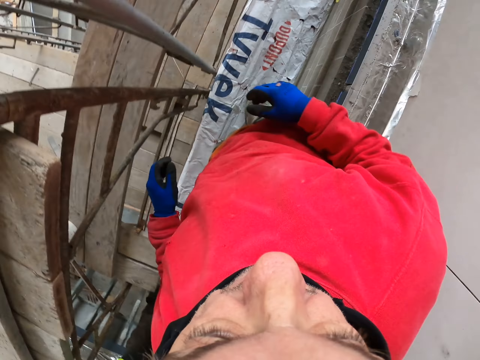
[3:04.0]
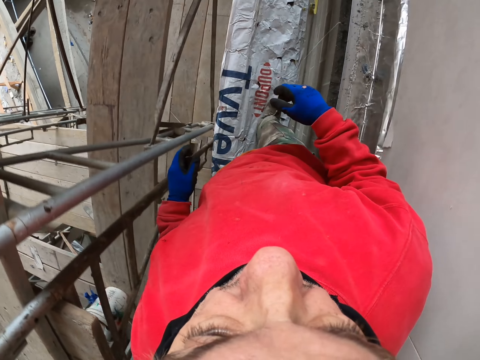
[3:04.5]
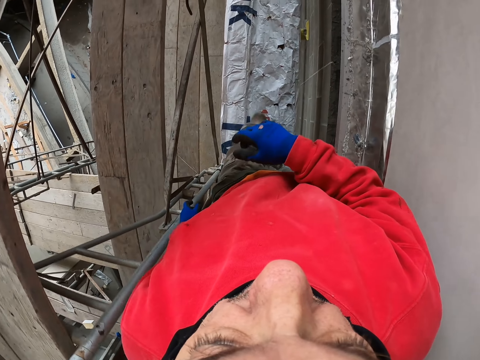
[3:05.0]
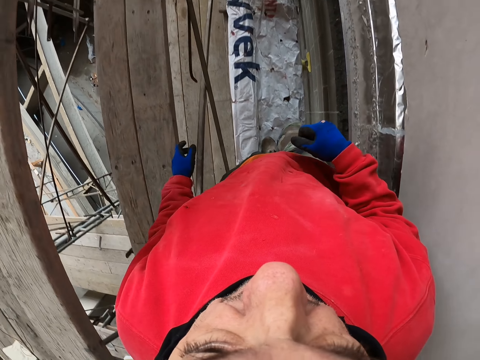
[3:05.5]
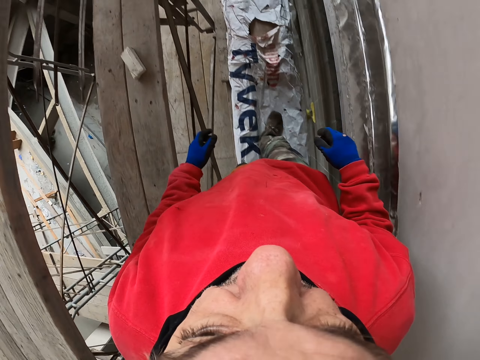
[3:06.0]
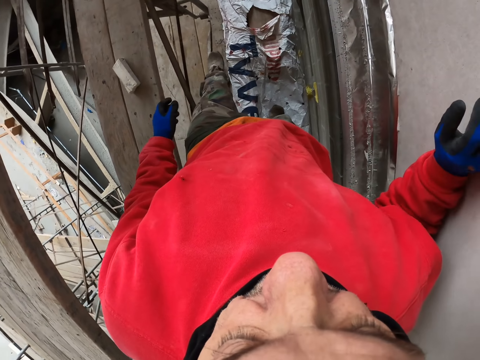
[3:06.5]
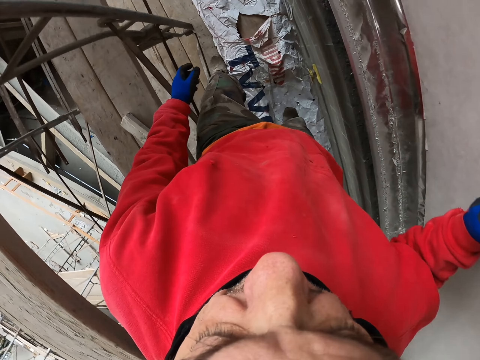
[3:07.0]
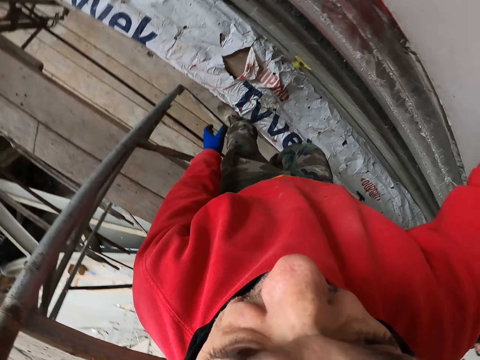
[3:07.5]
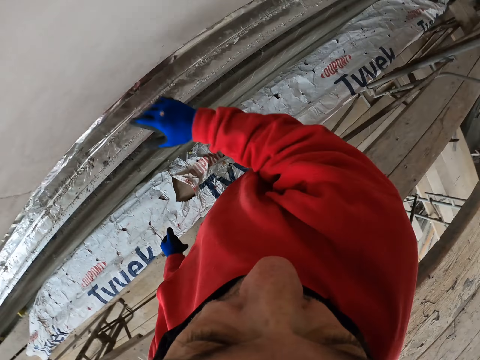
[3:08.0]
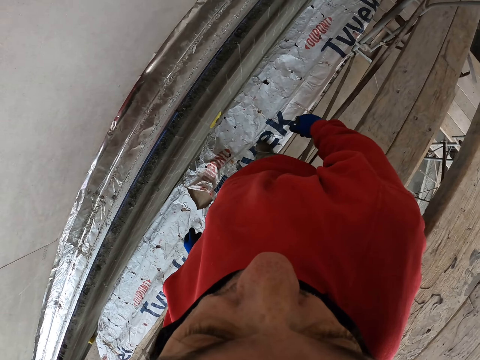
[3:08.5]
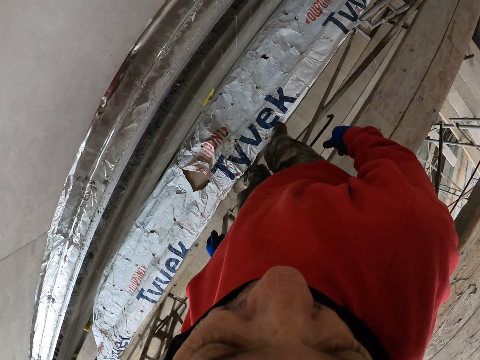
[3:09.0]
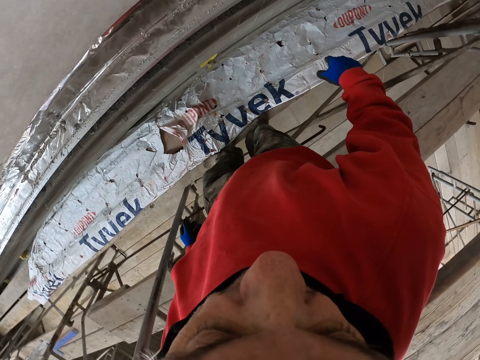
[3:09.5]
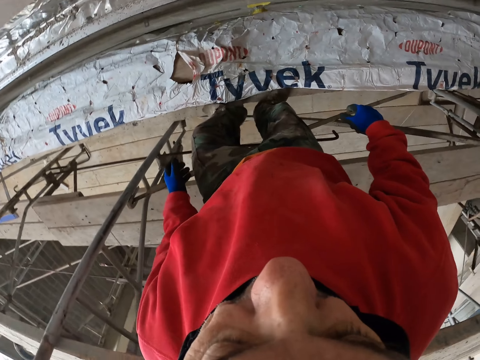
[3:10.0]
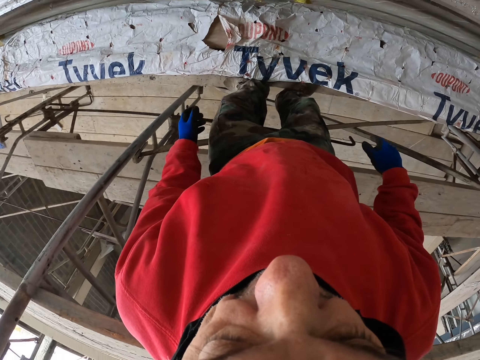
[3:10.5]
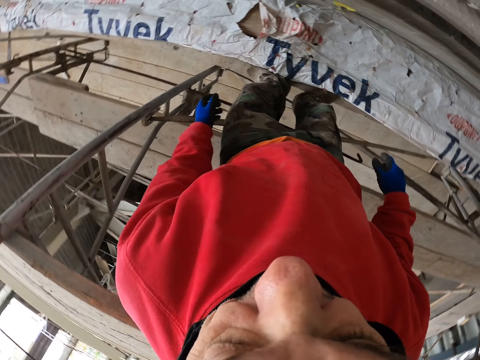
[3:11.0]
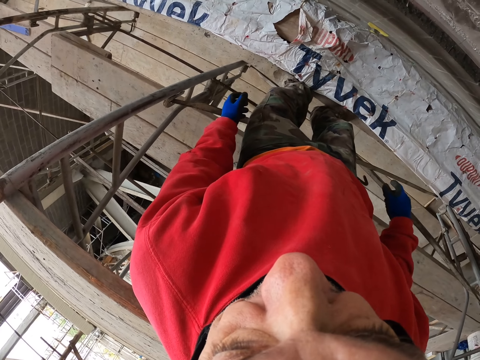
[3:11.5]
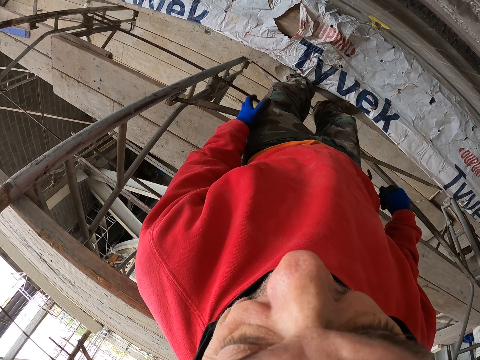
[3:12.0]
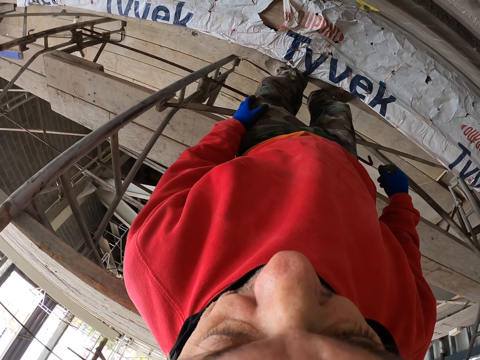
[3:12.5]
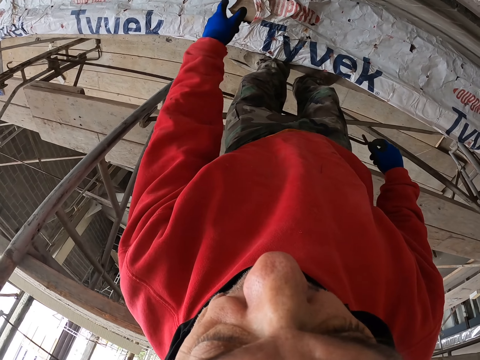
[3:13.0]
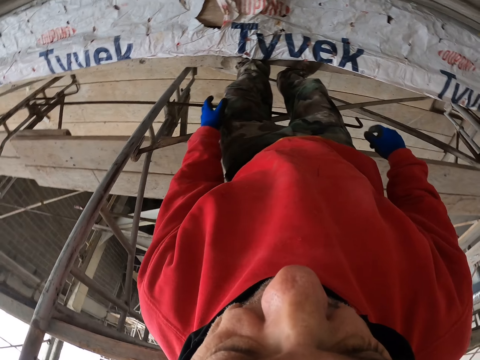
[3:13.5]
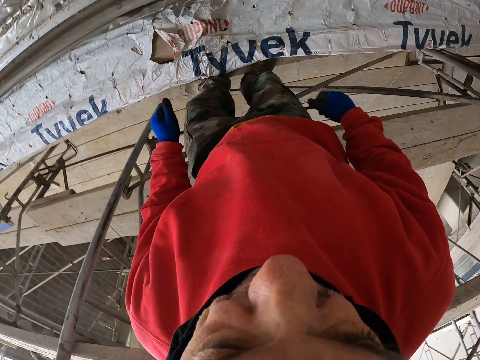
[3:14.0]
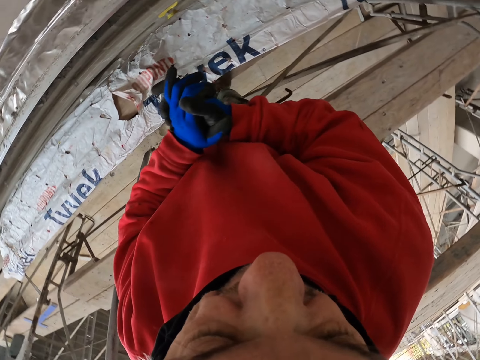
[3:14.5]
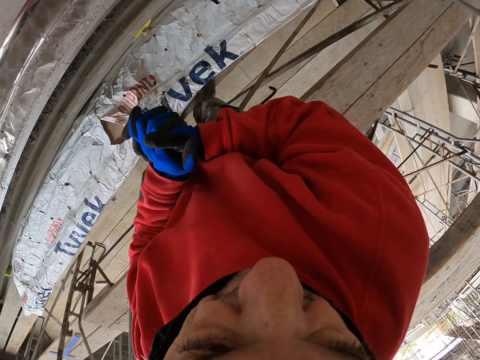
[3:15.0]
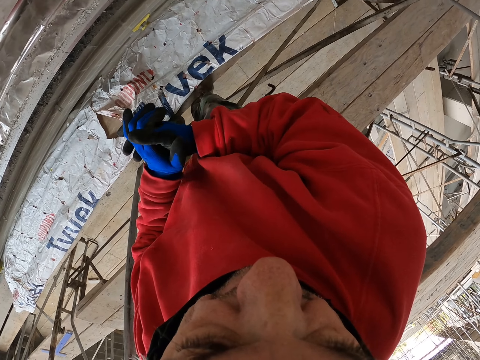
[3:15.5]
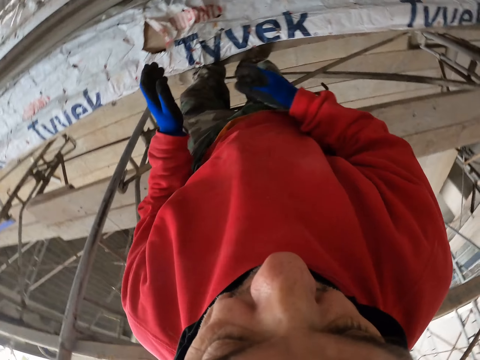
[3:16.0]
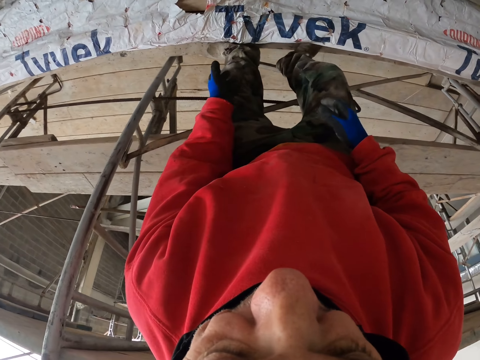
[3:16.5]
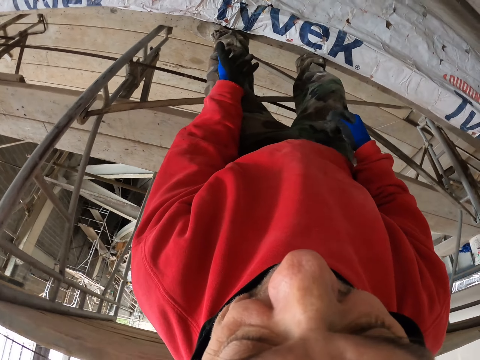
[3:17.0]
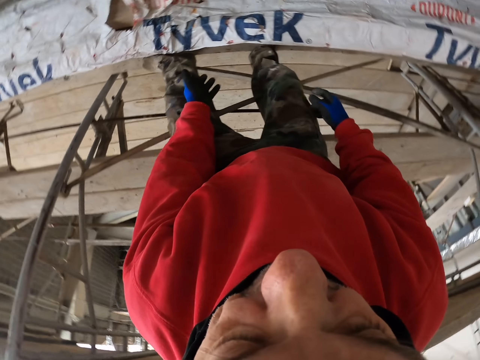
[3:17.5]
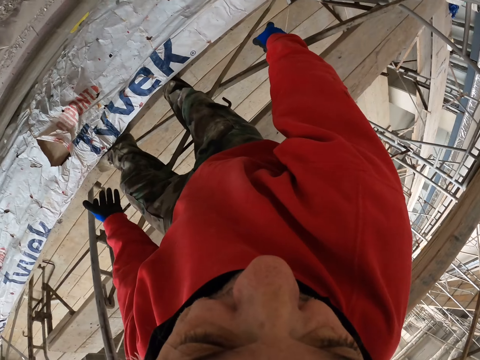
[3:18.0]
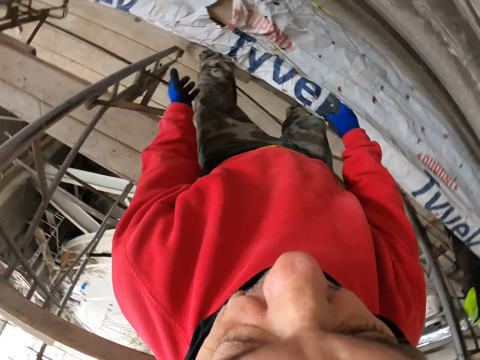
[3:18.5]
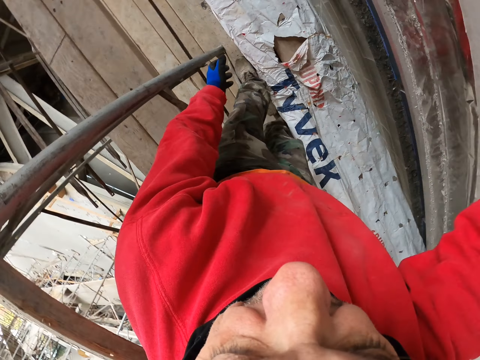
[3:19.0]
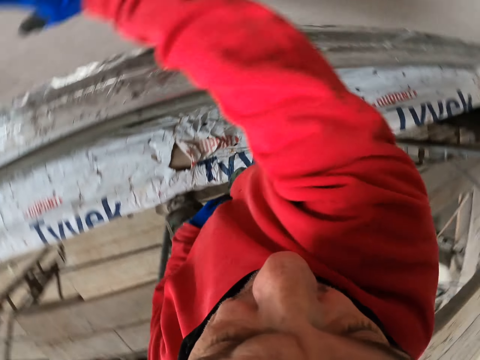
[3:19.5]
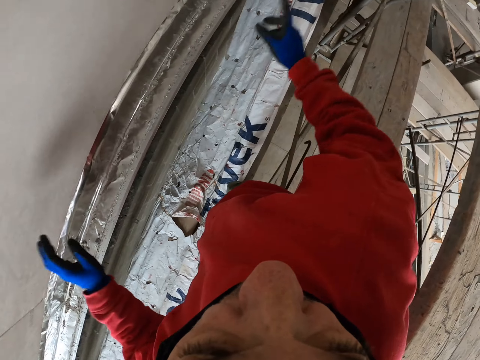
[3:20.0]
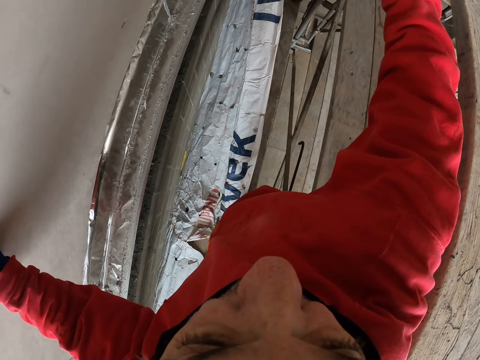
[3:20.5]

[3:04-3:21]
The camera wearer turns around. They walk on the scaffold beside the wall. They put the hand on the wall. They look at the wall. They stand. They look around. They put the hands together. They move the hands.

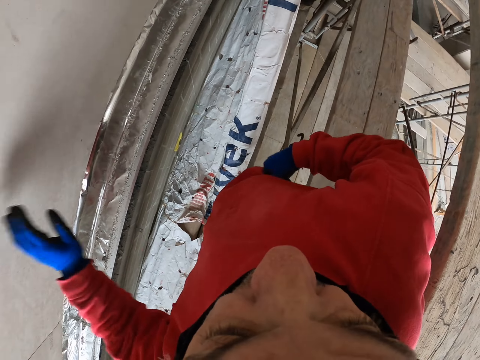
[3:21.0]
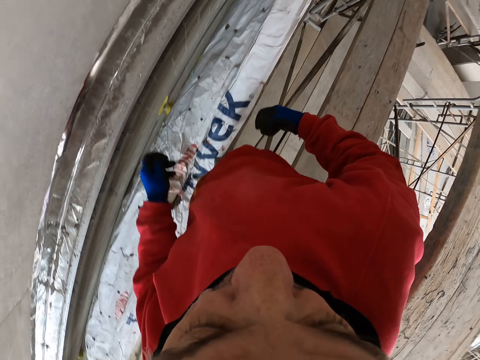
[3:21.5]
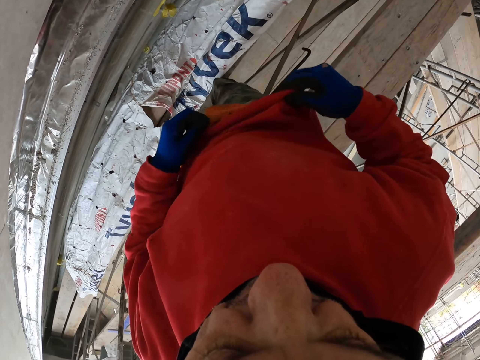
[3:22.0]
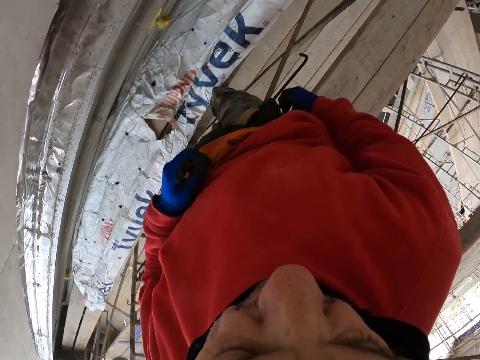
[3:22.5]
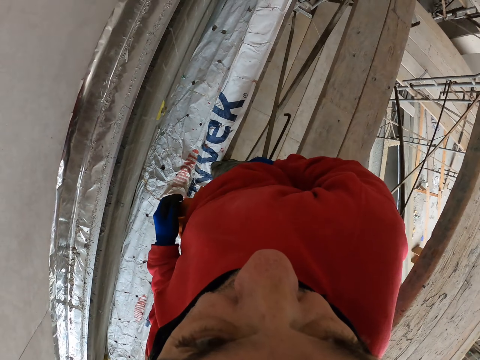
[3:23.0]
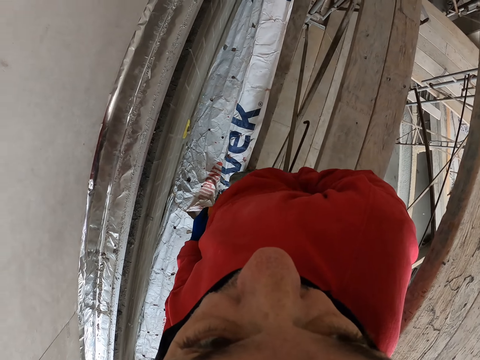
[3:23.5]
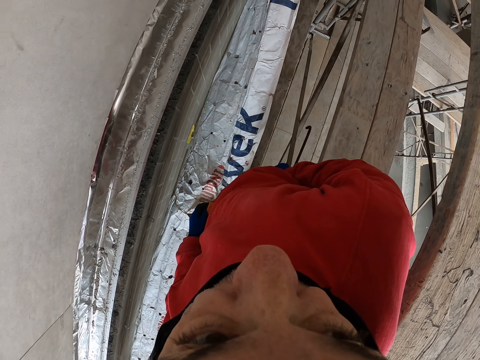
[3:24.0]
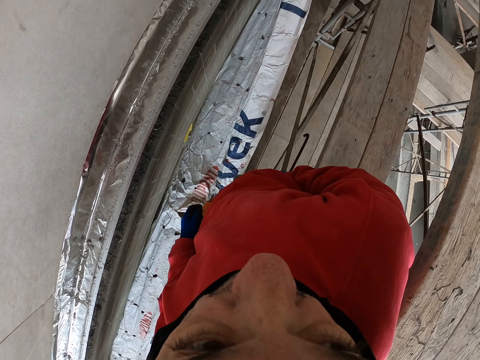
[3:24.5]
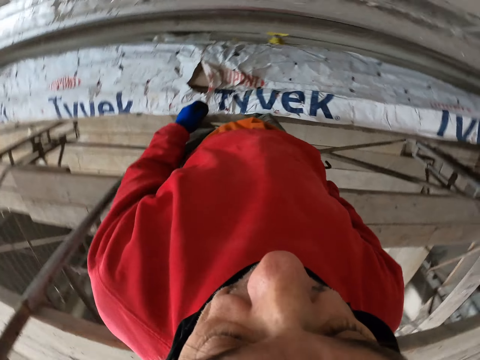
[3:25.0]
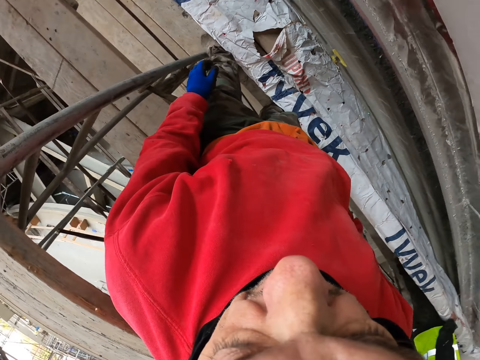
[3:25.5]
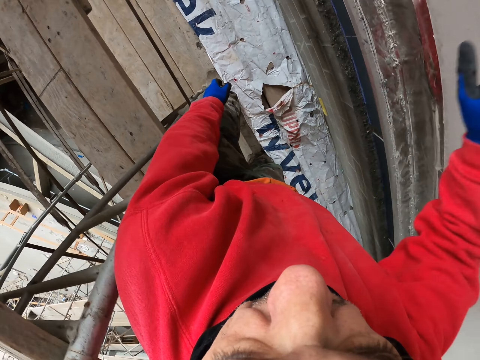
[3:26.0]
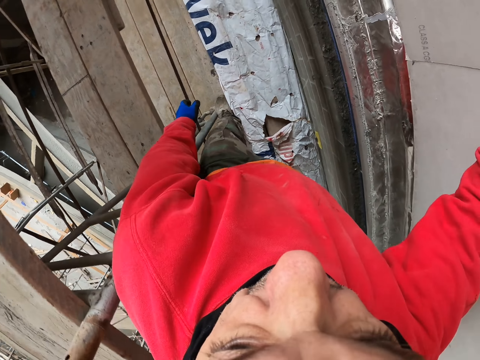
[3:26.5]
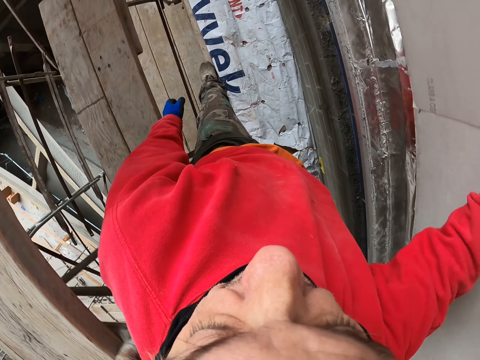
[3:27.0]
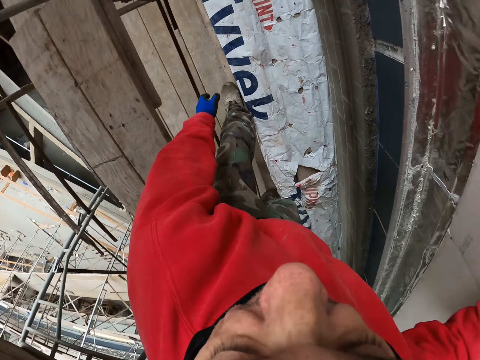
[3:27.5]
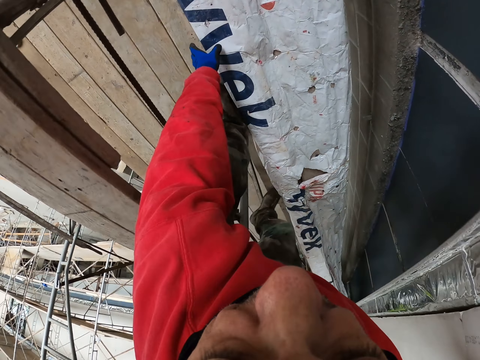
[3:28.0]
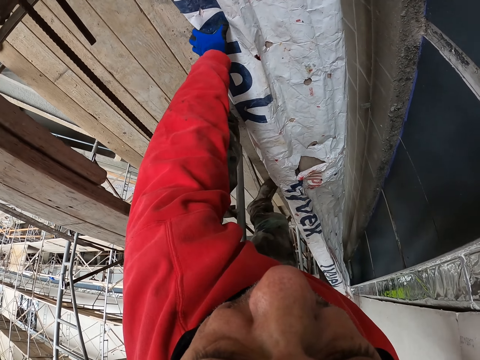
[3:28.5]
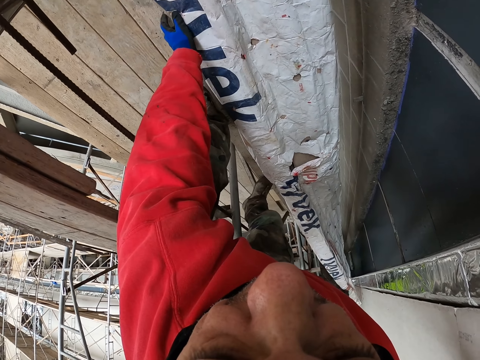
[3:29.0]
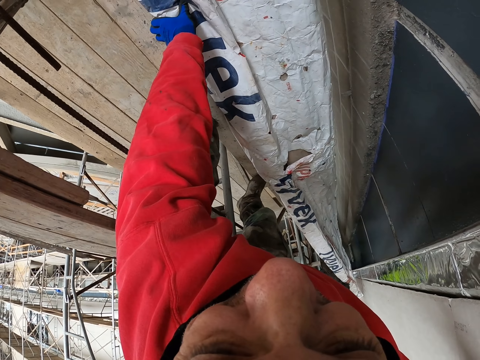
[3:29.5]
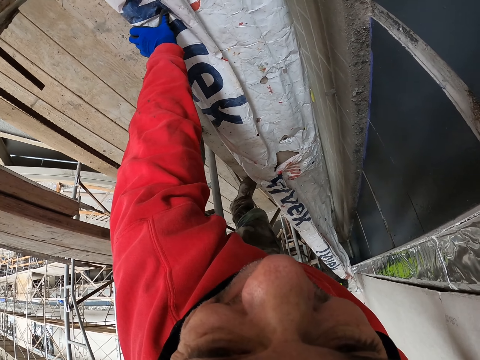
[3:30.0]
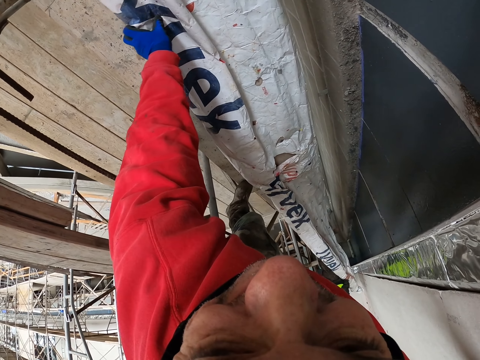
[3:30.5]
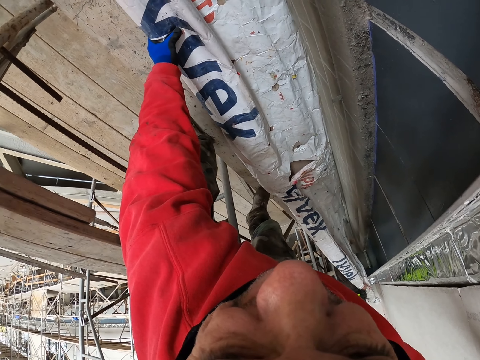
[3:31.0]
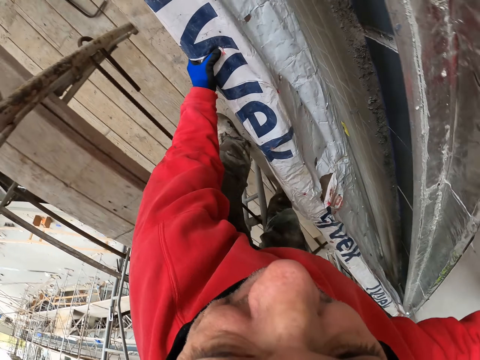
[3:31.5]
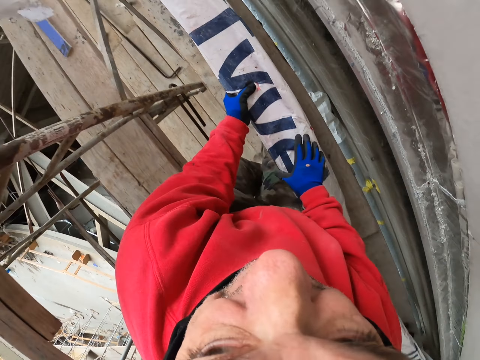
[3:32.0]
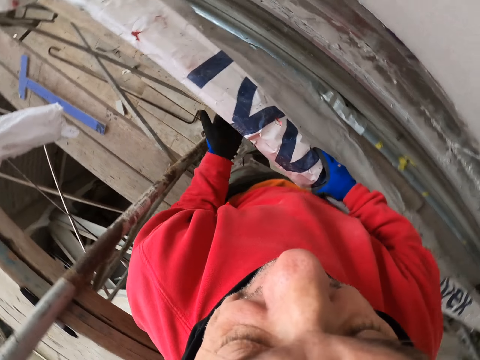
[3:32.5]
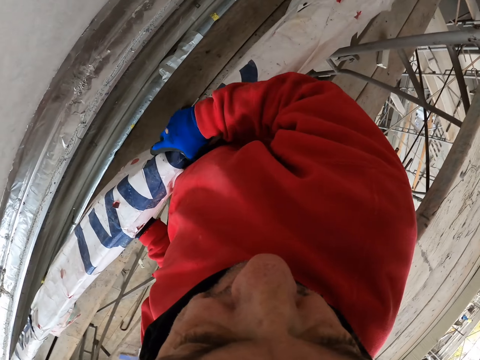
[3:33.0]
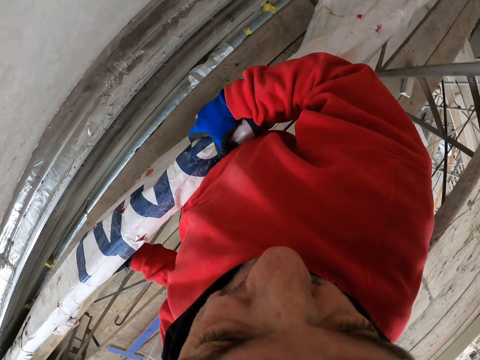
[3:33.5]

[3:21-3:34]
The camera wearer pulls up the t-shirt and sweater. They touch the sweater. They put the hand in the pocket. They remove the hand from the pocket. They touch the board. They put the hand on the wall. They bend. They pick up a polythene sheet or paper. They hold the paper.
